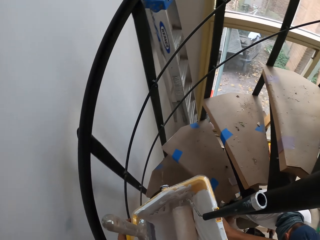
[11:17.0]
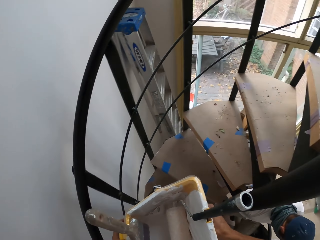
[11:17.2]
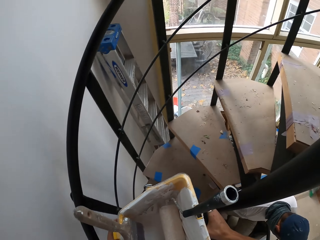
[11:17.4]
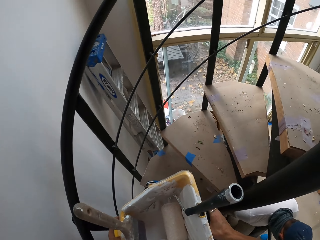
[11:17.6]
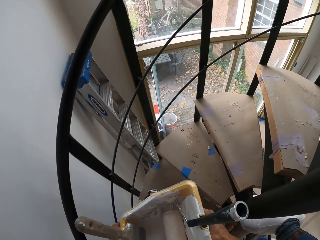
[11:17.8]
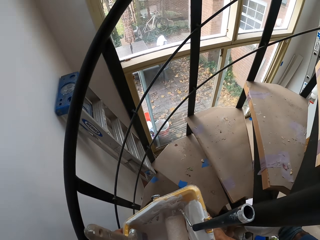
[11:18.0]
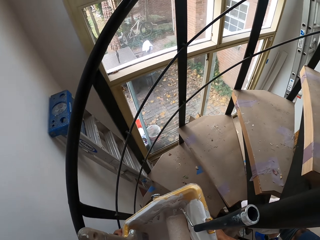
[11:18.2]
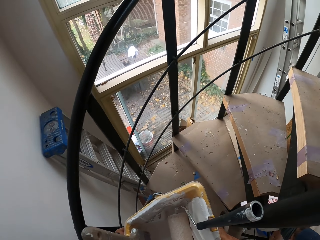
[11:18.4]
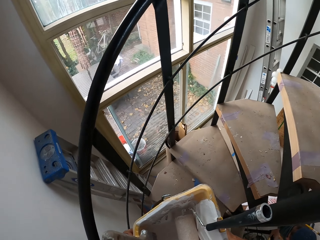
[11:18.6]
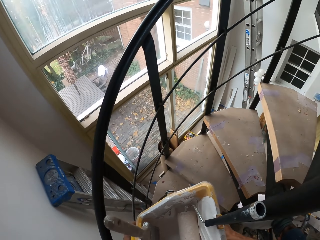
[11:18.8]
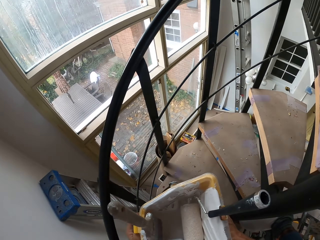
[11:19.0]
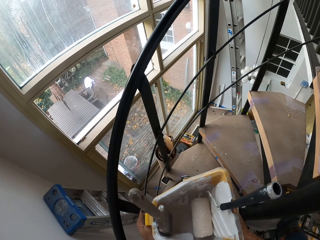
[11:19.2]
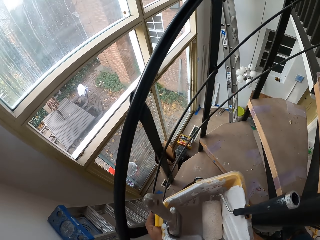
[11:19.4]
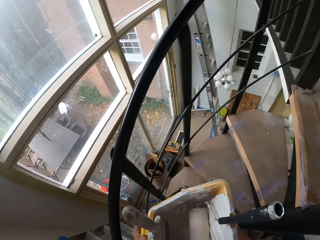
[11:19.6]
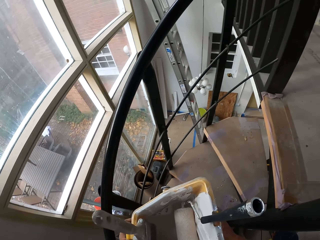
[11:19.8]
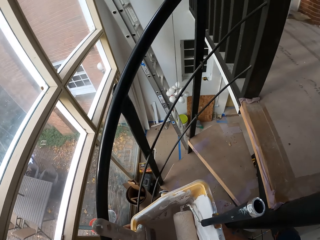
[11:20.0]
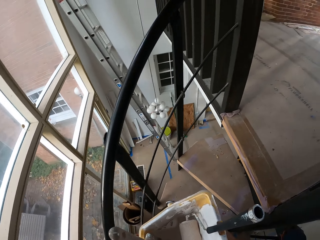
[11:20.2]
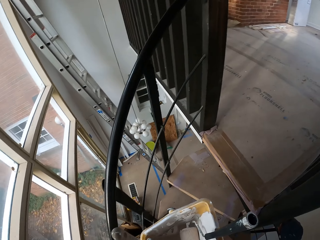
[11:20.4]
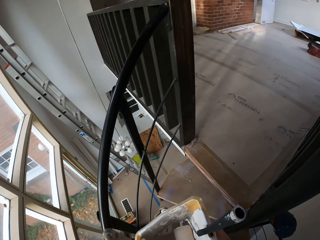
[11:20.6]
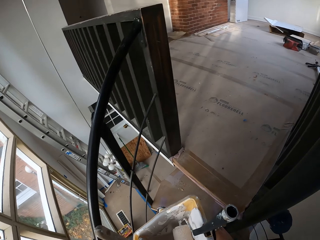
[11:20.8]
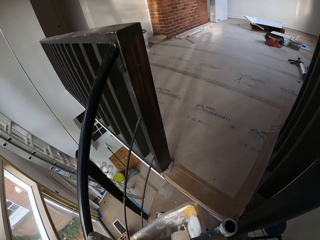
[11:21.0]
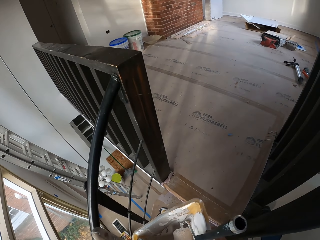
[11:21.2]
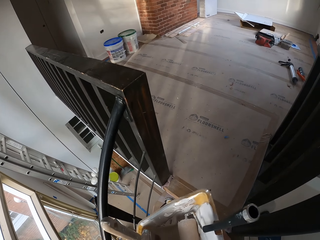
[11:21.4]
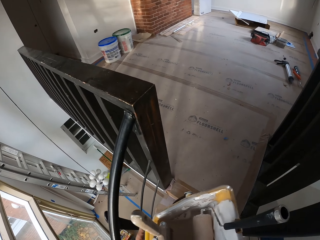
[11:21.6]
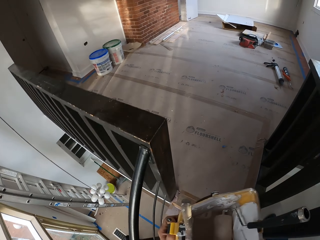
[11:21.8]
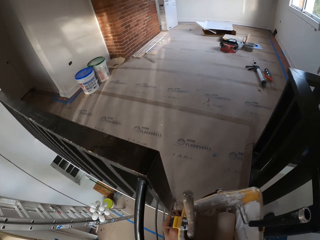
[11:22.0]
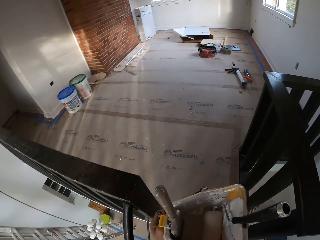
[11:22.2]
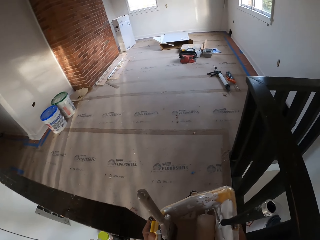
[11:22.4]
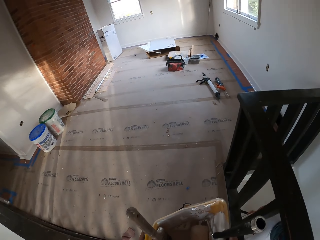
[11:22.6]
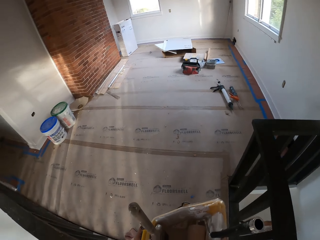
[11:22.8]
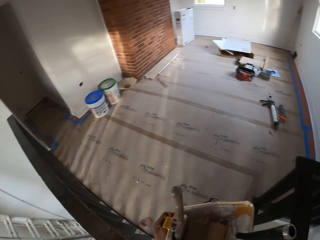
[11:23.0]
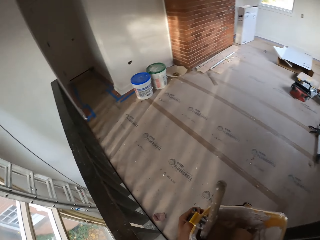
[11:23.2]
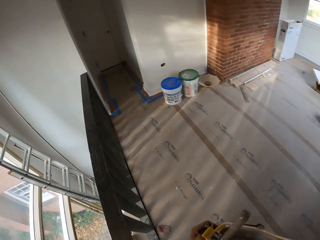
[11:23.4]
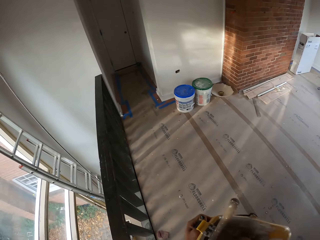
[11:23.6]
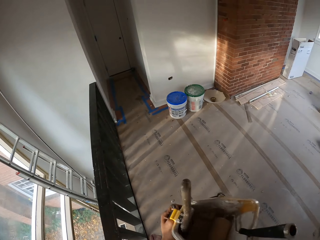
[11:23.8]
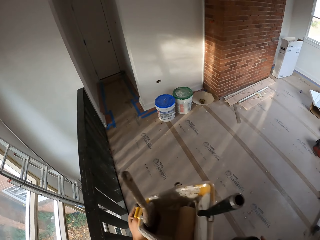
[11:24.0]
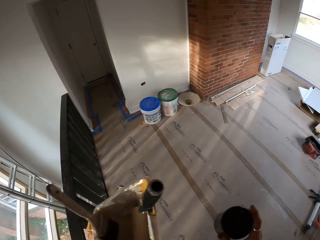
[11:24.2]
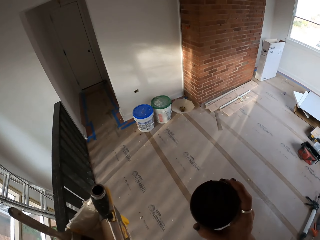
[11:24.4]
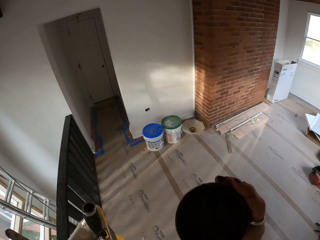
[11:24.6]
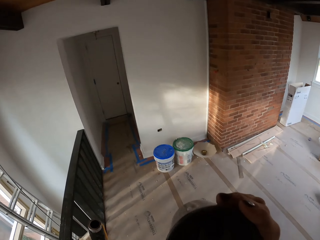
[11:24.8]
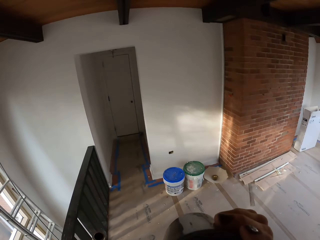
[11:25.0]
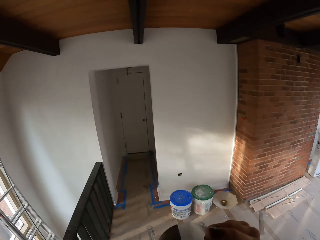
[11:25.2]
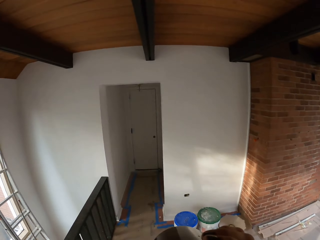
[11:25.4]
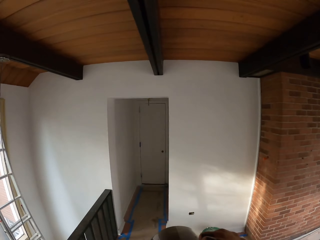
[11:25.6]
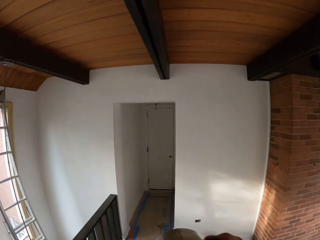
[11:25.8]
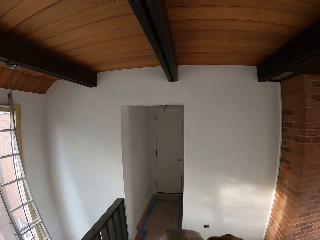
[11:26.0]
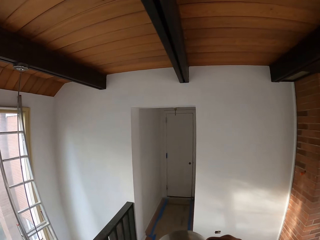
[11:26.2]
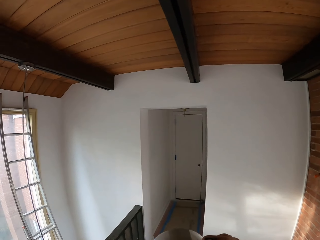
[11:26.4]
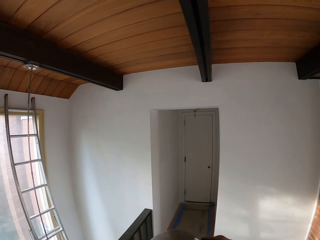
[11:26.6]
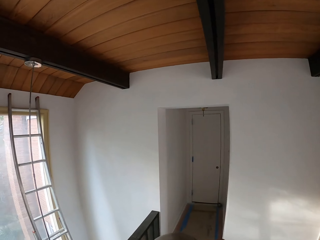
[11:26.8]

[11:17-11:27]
The camera wearer walks around the house and drinks tea.

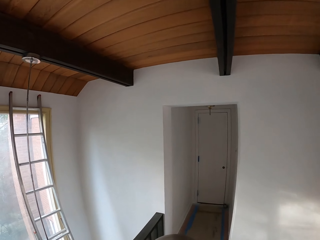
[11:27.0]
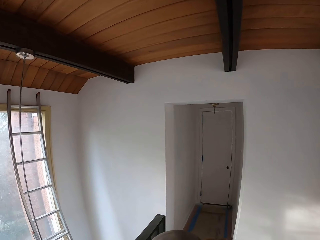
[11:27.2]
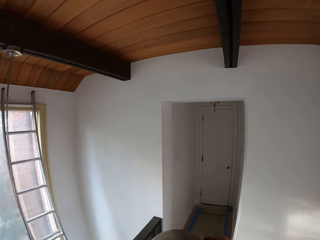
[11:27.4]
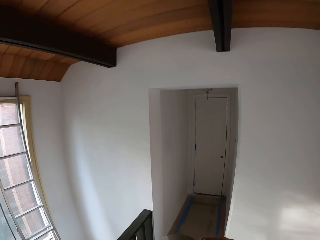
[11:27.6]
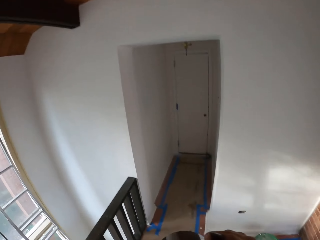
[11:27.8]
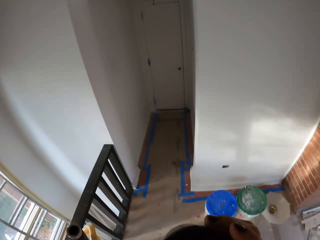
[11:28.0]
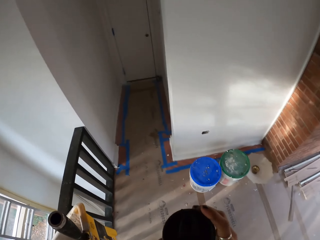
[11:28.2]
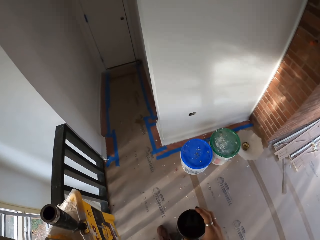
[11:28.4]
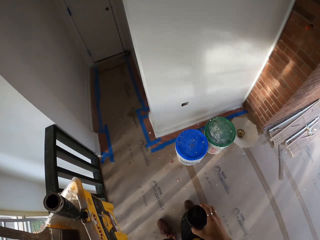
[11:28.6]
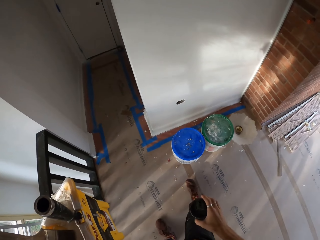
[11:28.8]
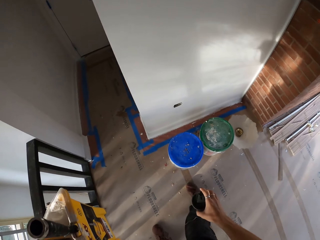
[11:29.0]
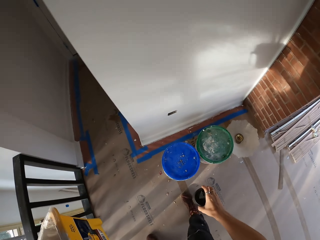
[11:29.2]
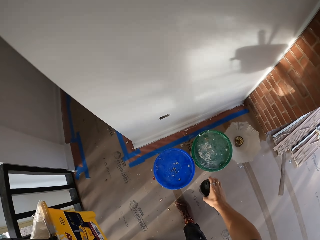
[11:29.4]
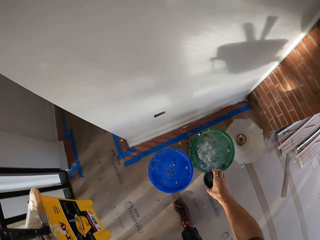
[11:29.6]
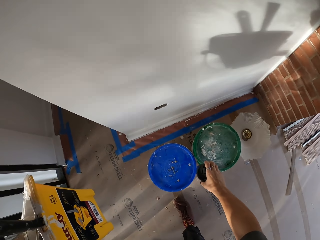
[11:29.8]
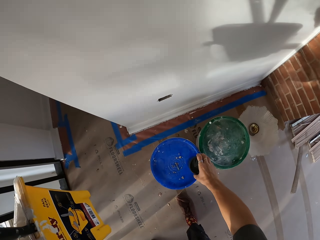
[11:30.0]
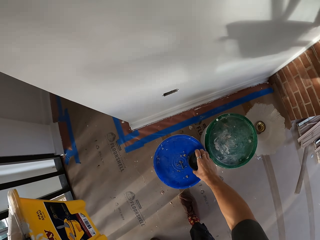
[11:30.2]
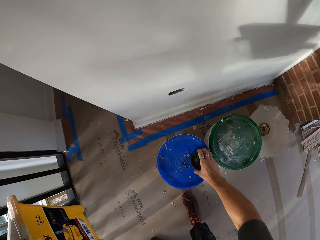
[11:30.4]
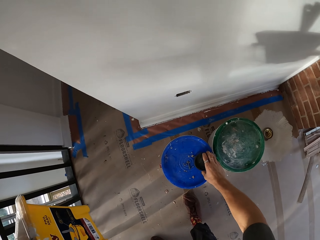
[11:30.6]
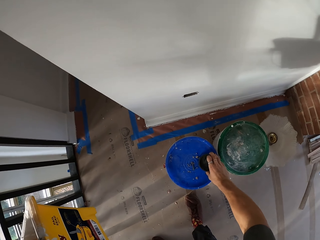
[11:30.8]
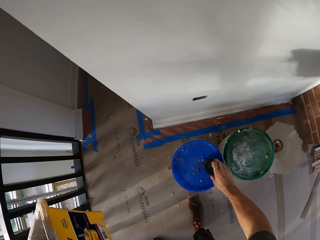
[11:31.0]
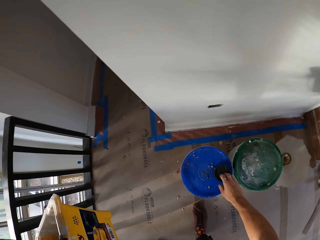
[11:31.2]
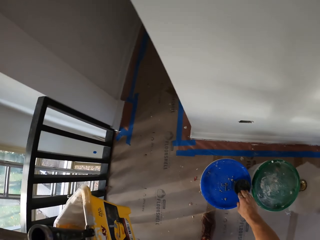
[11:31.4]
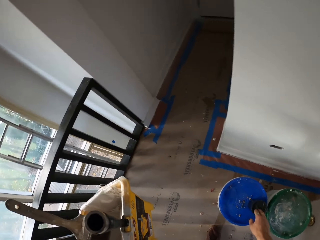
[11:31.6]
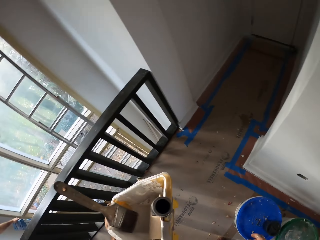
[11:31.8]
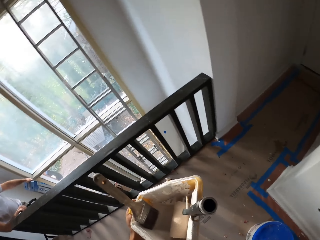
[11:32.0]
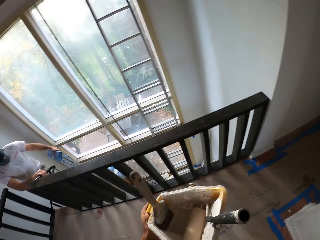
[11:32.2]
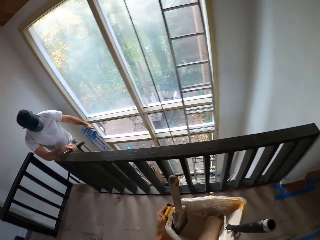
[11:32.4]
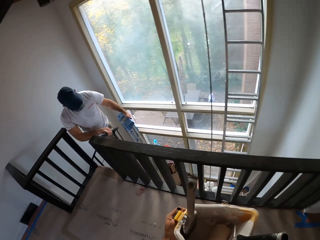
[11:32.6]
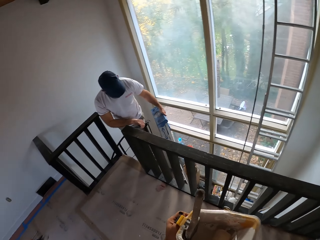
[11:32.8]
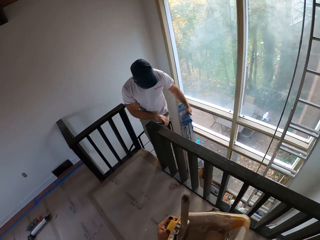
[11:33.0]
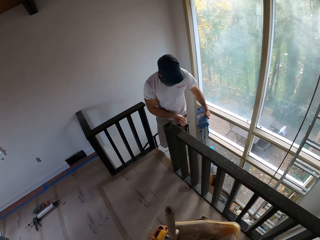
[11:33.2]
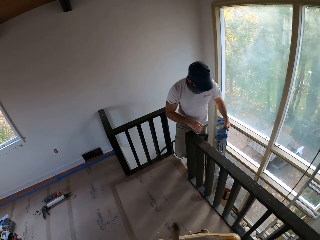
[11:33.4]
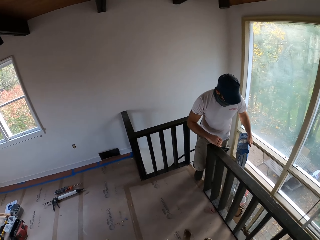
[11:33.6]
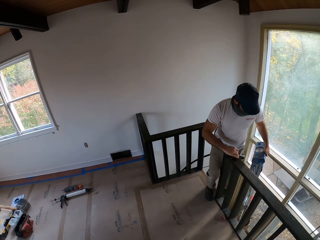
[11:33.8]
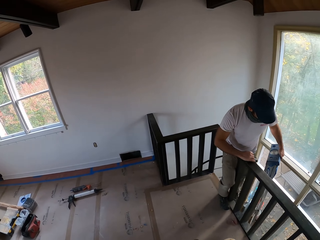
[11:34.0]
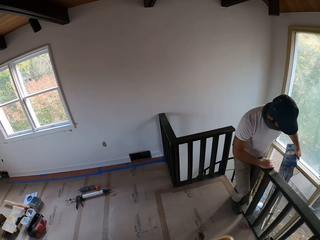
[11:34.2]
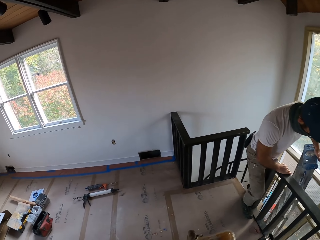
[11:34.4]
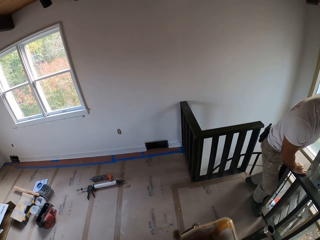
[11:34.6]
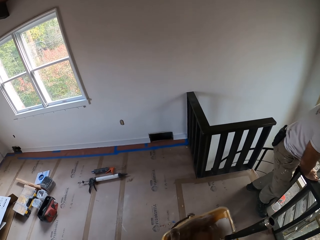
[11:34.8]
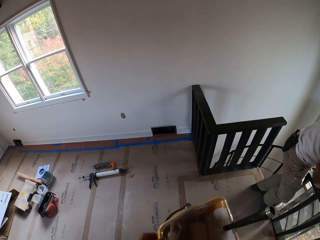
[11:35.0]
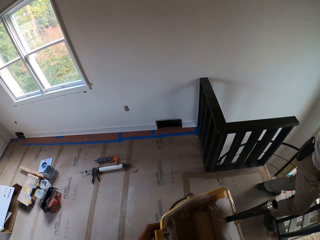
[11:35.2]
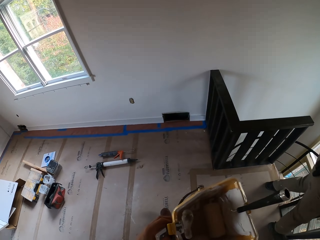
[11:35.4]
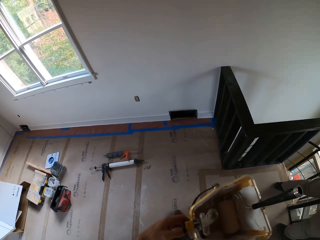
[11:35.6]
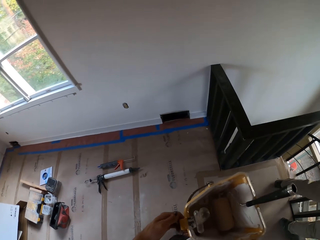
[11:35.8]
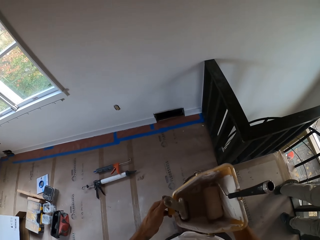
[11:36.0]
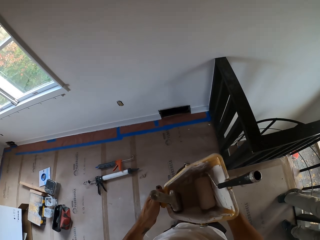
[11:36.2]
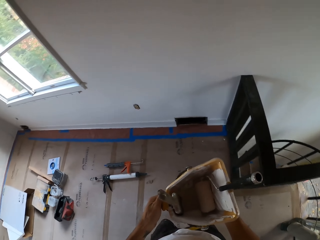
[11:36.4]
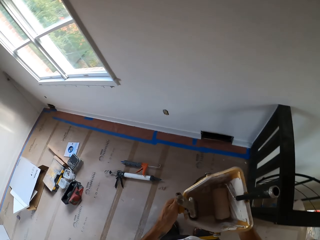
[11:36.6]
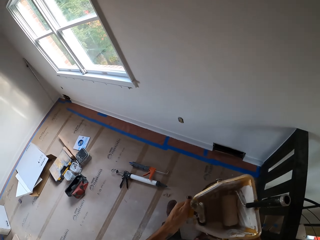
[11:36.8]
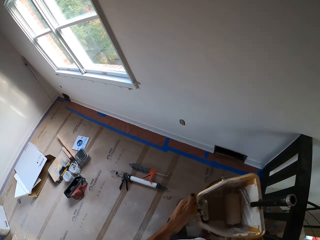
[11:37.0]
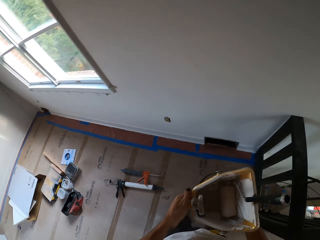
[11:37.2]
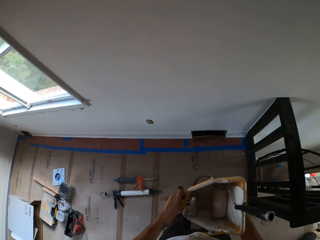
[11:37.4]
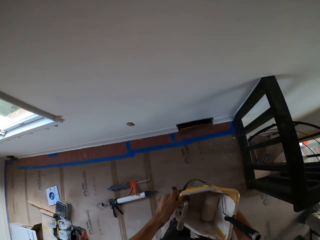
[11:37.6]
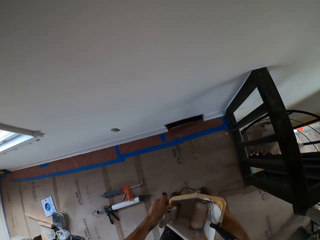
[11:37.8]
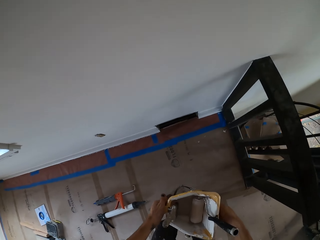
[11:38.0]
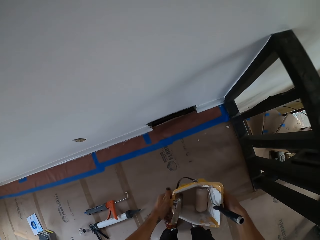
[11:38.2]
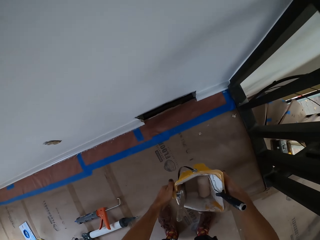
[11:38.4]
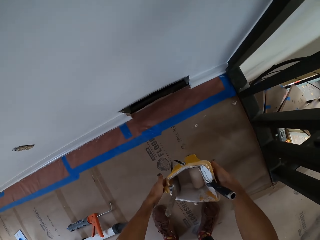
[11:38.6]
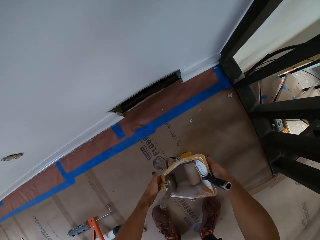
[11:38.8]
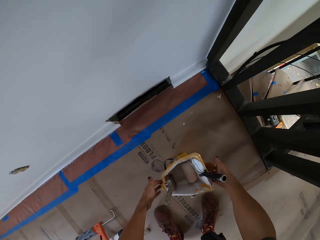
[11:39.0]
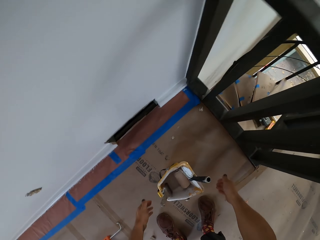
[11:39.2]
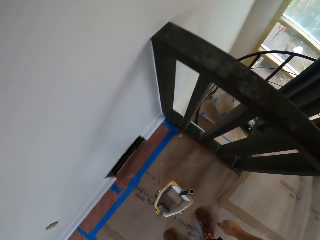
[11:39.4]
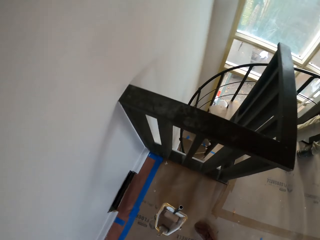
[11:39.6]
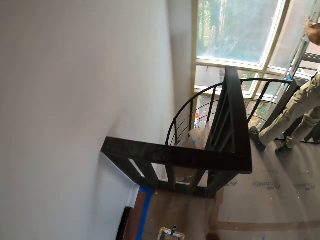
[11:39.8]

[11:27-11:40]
The camera wearer walks around the house and bends down. They place the mug on a bucket. They walk in the house and look around the house. A man walks around the house. The camera wearer walks around the house and bends down. They place the paint bucket on the floor. They stand up.
